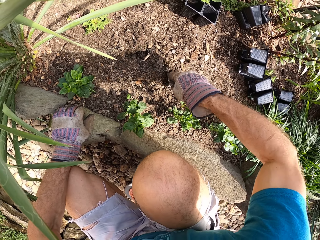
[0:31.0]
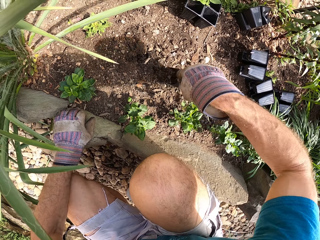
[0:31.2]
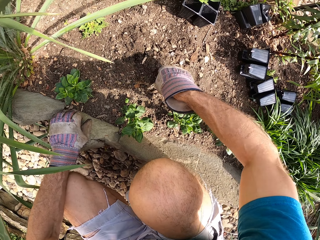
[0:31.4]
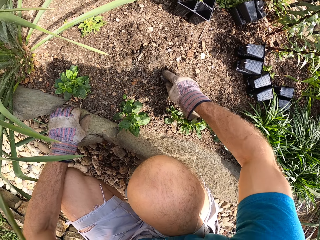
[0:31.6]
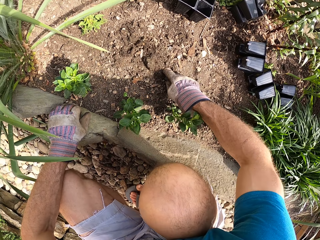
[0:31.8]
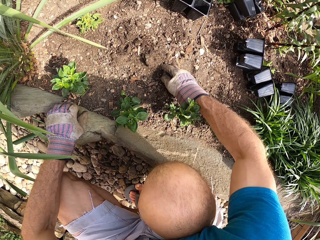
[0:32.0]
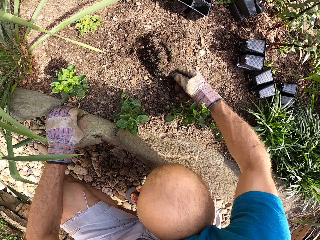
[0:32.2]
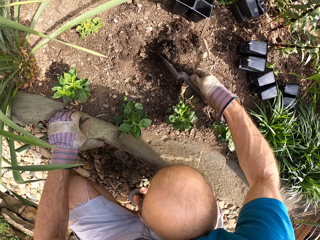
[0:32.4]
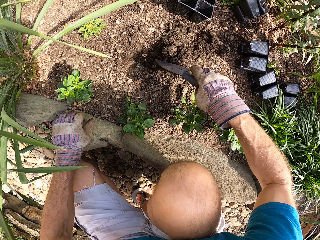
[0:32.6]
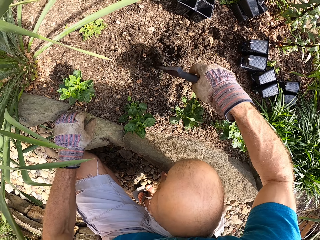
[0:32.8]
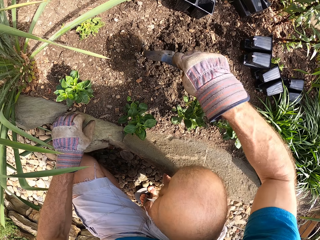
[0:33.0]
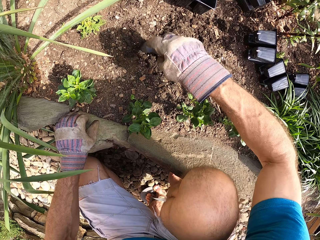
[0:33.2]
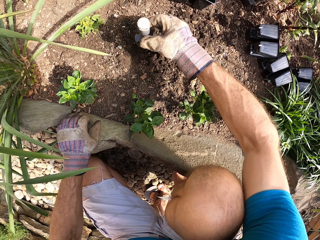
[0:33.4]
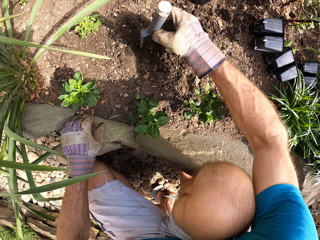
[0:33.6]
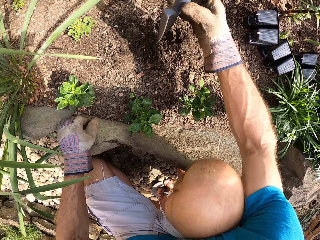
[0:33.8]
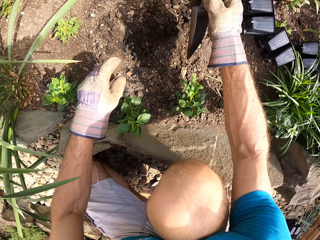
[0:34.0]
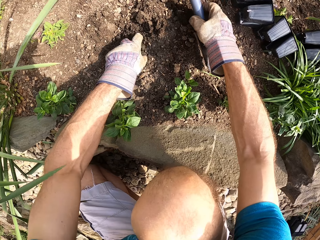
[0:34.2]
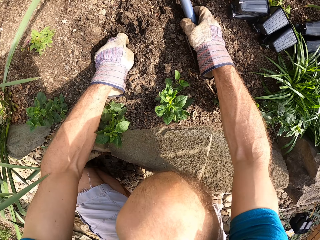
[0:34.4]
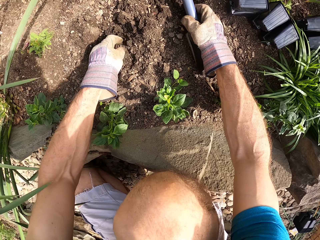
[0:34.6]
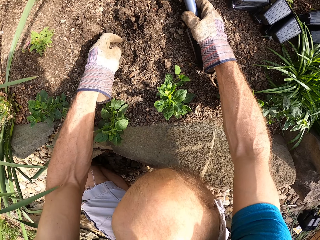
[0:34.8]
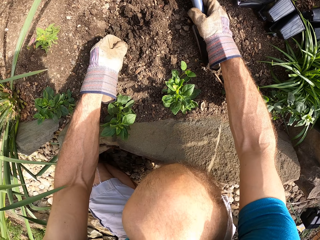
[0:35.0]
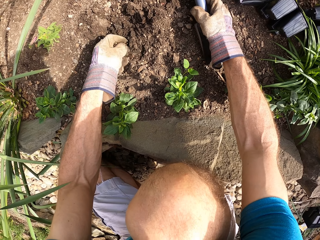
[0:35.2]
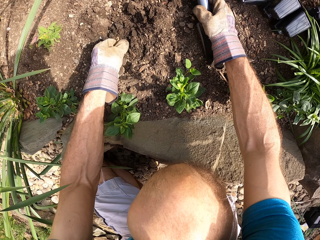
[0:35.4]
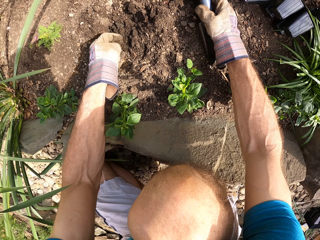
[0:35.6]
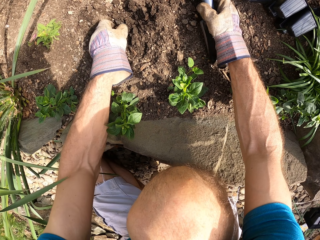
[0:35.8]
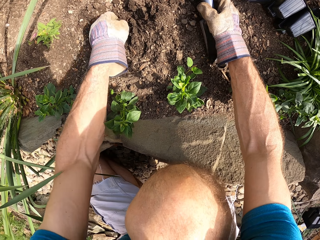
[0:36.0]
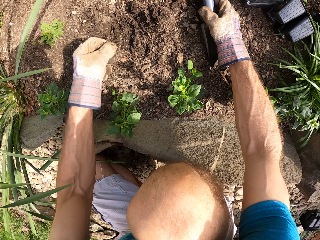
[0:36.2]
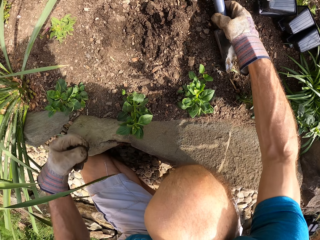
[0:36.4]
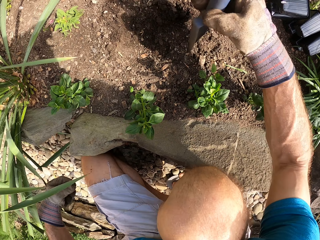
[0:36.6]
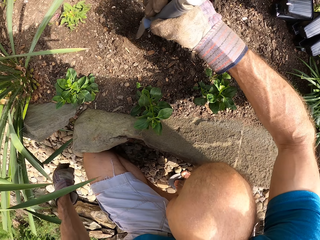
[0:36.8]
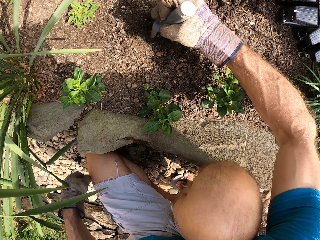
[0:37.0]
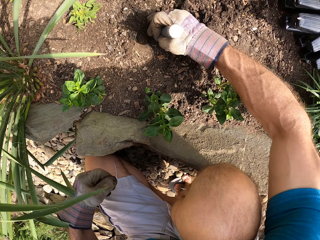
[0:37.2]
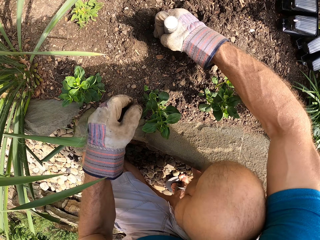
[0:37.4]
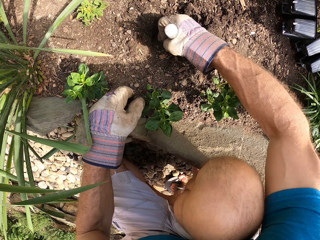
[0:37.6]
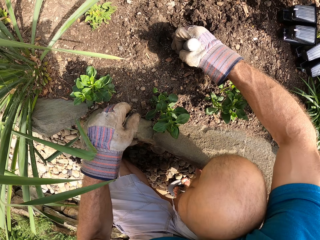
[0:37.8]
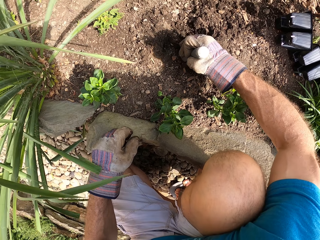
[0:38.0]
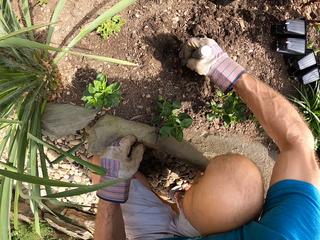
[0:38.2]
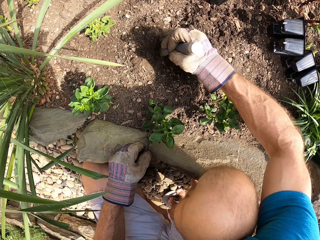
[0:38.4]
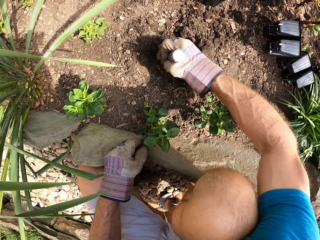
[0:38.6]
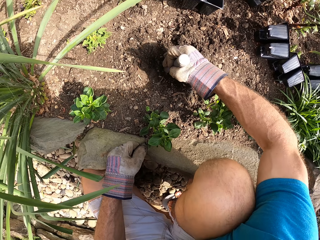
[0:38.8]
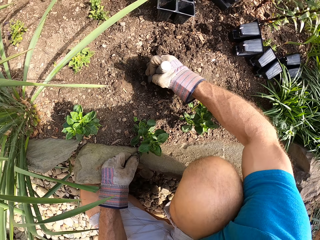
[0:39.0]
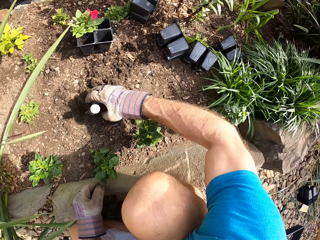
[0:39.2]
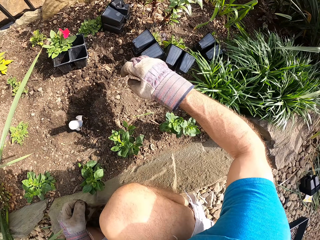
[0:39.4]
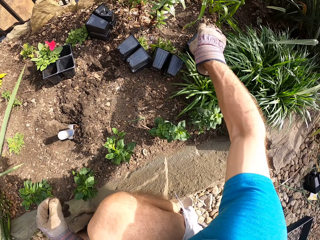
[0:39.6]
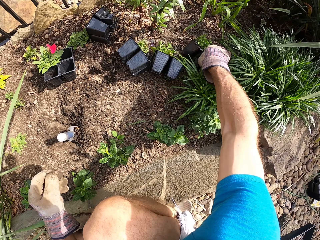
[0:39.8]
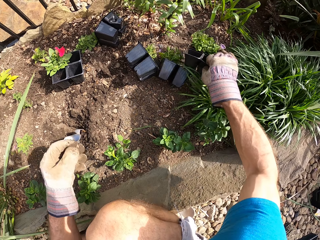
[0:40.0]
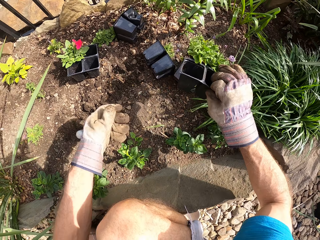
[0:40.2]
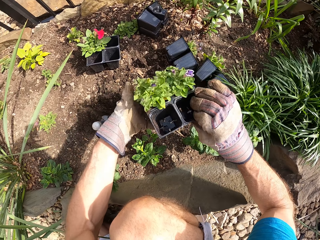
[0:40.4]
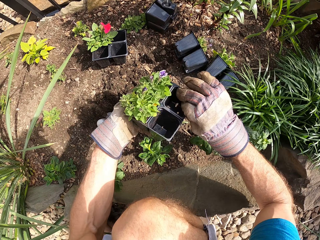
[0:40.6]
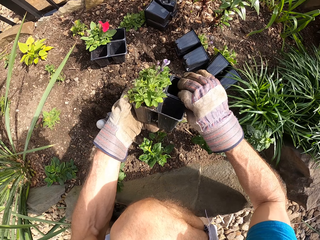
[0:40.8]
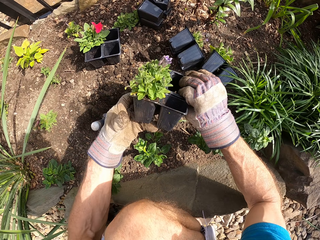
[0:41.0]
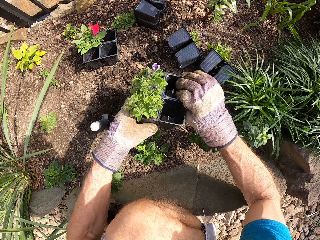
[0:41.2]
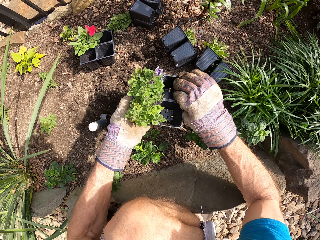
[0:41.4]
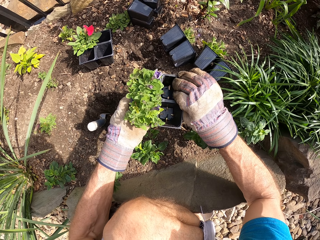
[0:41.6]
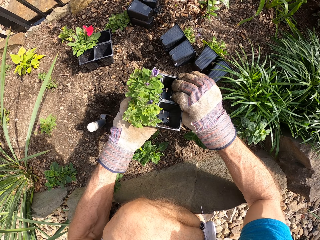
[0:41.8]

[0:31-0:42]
The camera wearer touches the soil with hands. They dig ground with a hand trowel. They pick a plant pot.

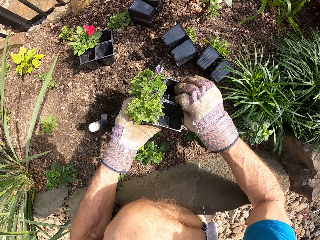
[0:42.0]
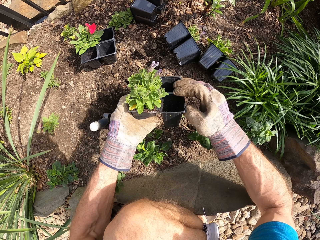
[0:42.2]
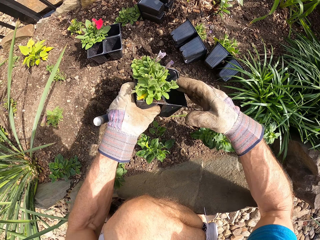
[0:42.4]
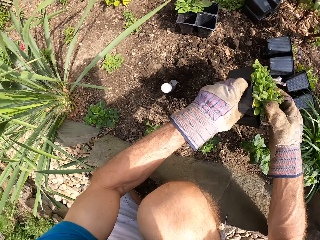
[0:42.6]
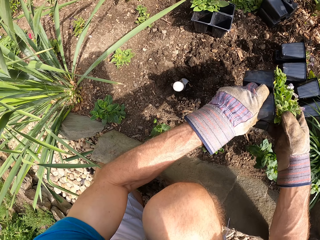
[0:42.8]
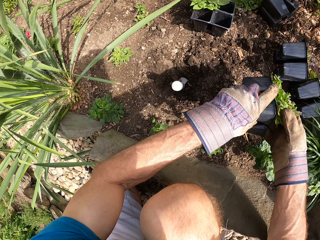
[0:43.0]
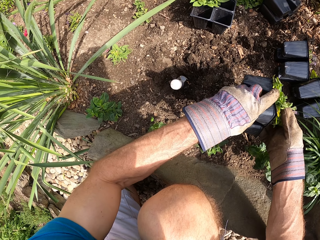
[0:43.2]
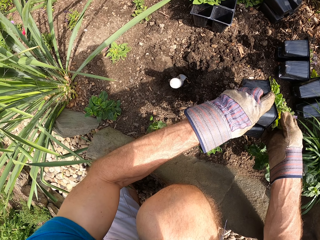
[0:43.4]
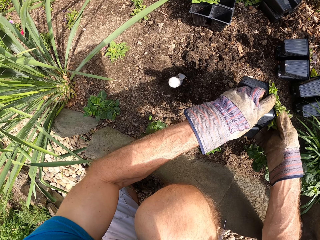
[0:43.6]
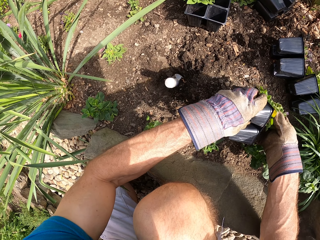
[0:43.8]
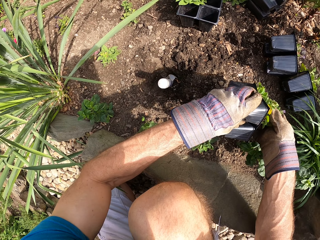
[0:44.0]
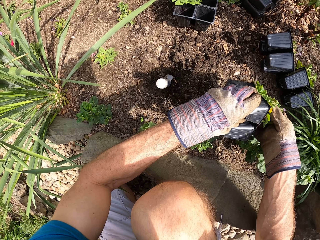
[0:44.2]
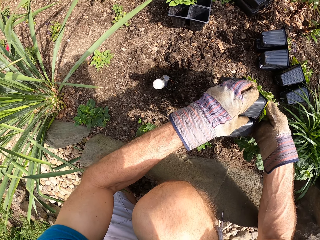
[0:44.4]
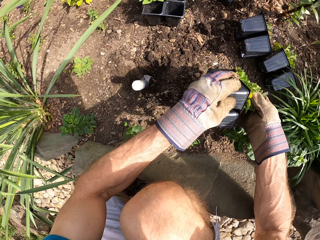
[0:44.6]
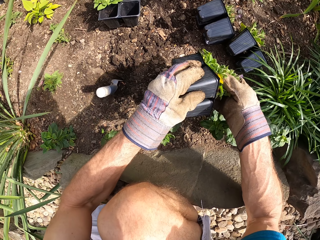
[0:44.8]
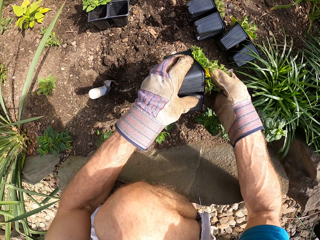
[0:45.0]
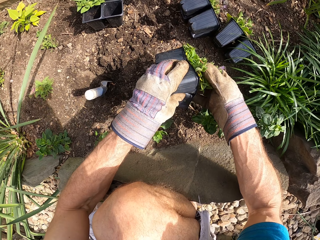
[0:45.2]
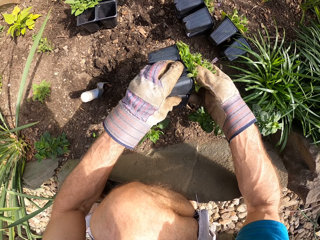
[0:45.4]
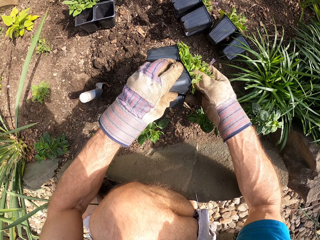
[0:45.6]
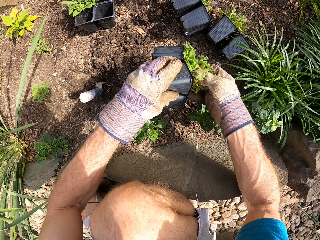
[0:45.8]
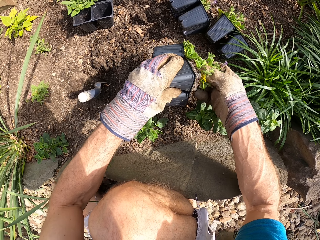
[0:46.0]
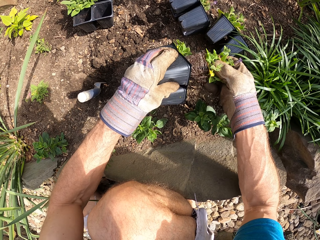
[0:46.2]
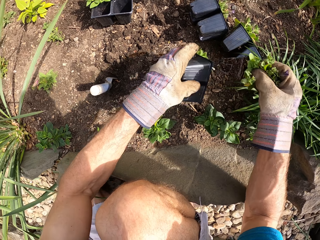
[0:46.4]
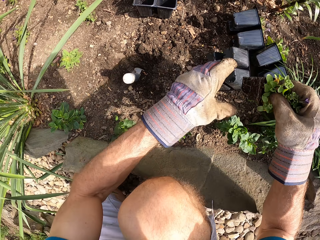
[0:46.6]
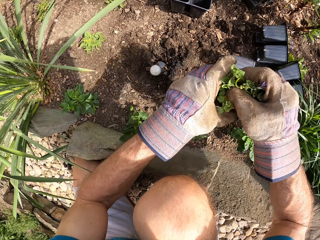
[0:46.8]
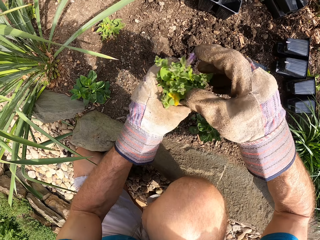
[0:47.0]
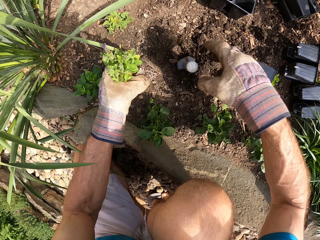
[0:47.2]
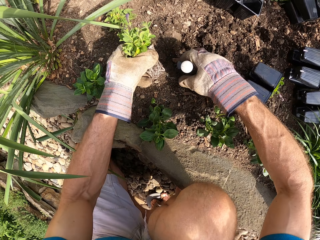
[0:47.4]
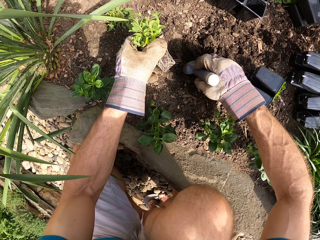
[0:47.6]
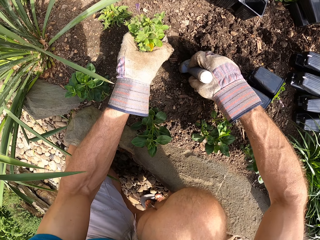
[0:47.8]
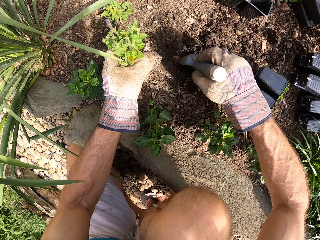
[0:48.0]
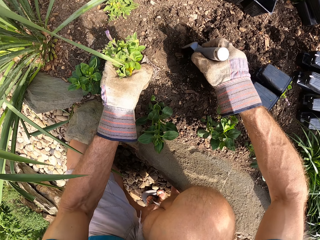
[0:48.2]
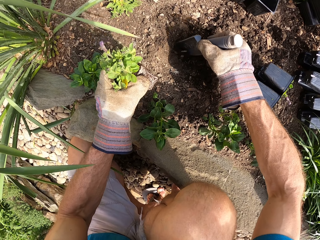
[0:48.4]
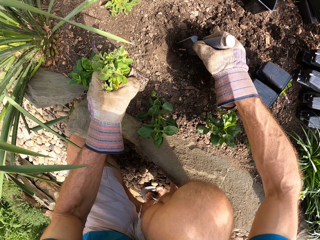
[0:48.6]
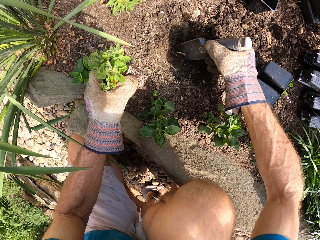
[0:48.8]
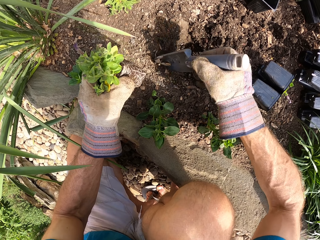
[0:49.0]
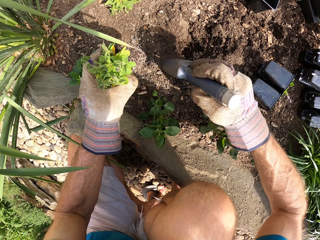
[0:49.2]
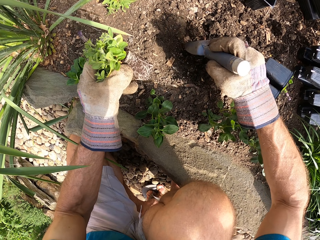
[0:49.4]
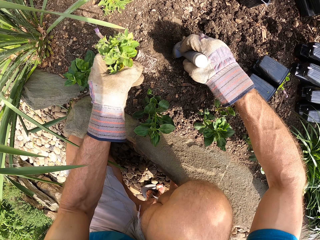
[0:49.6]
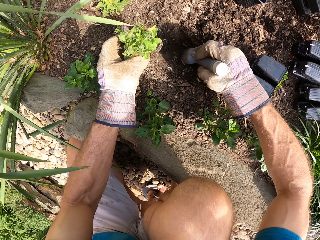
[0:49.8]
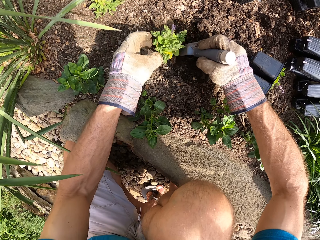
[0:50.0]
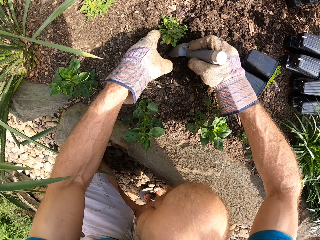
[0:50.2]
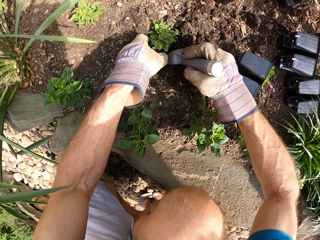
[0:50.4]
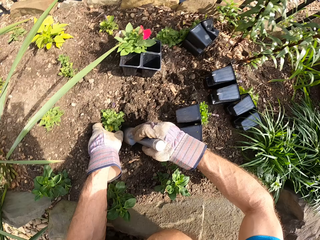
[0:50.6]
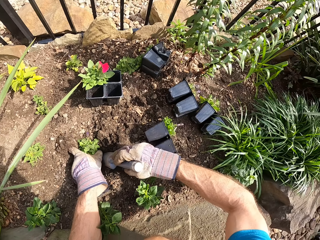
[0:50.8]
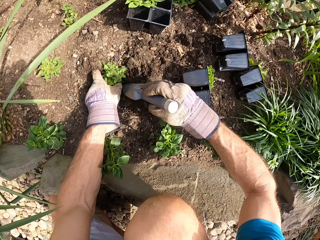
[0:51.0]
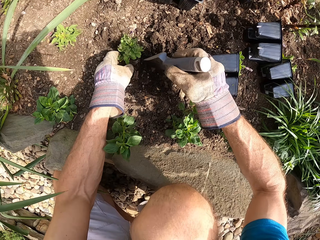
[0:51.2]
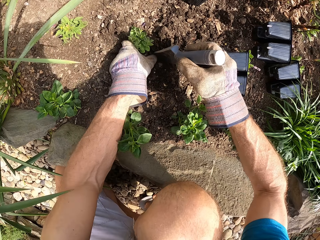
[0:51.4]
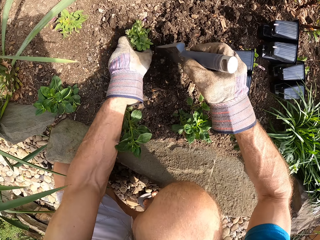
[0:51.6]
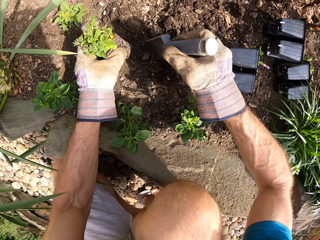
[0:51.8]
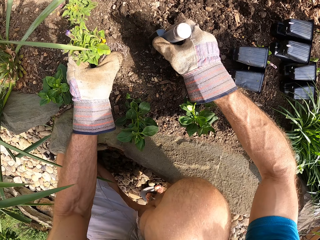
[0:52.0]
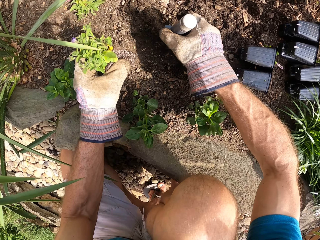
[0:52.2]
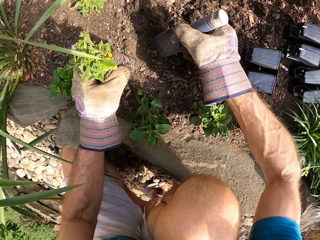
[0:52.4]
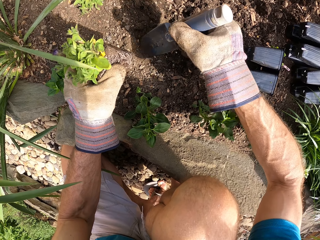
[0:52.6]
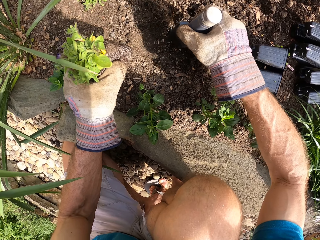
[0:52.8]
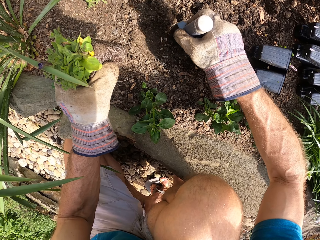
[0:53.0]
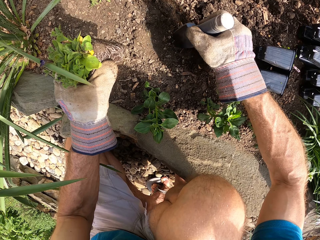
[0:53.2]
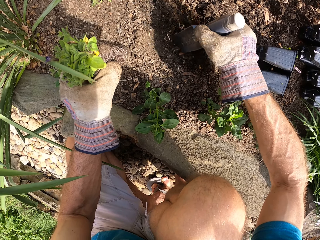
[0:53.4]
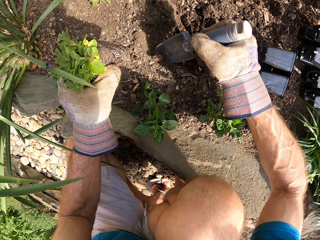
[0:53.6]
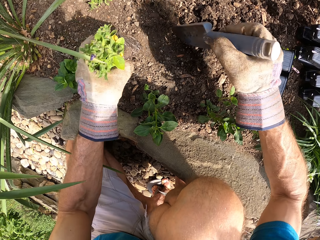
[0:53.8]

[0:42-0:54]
The camera wearer looks at the plants. They pull a plant or seedling from a plant pot or seedling tray. They drop the plant pot. They hold the hand trowel. They move soil from the hole with the hand trowel. They place the plant in the hole. They pick the plant. They pull off the stones. They dig ground with the hand trowel.
